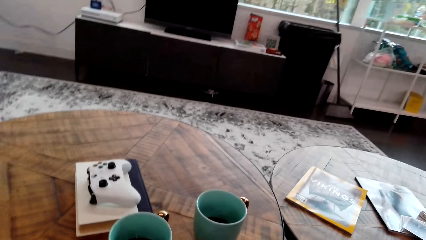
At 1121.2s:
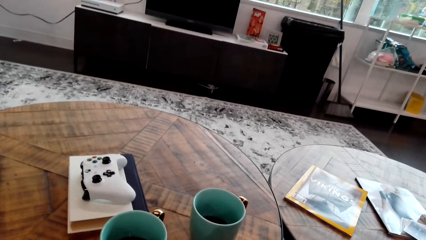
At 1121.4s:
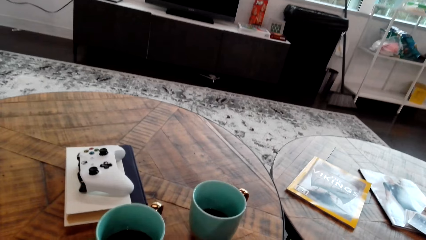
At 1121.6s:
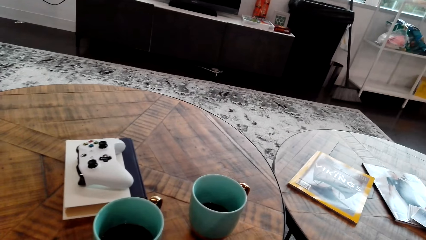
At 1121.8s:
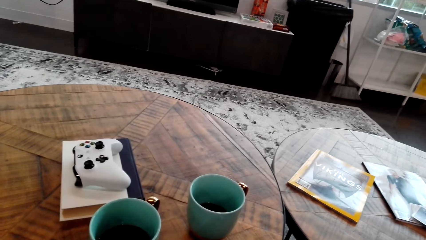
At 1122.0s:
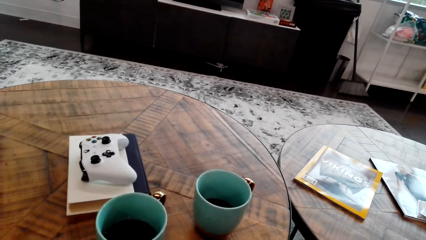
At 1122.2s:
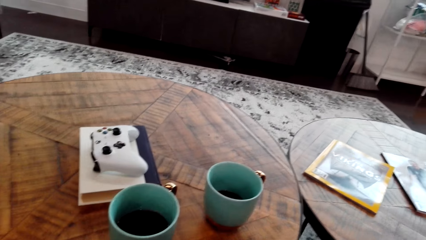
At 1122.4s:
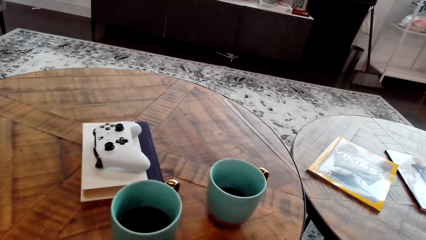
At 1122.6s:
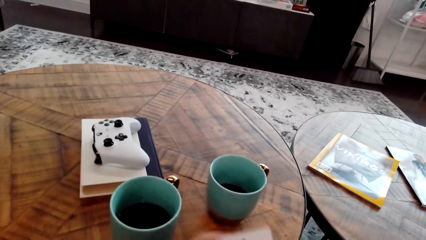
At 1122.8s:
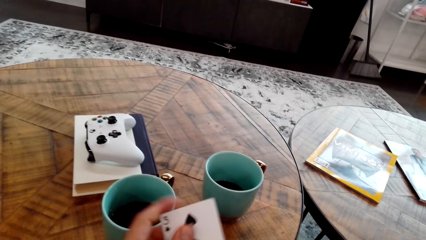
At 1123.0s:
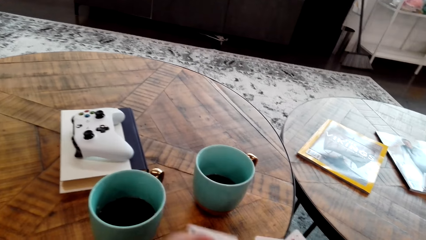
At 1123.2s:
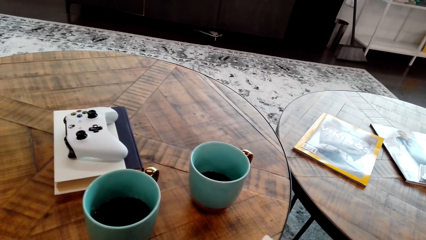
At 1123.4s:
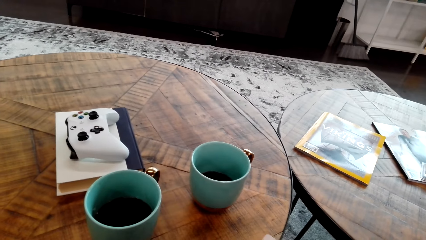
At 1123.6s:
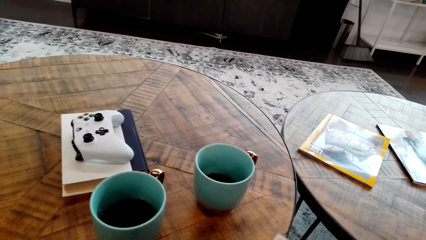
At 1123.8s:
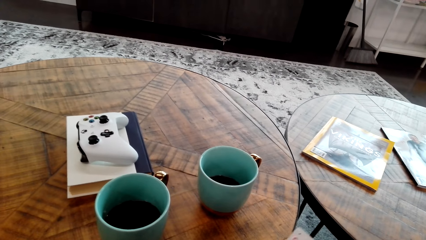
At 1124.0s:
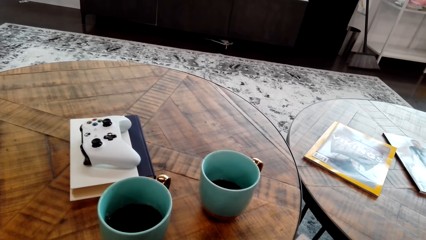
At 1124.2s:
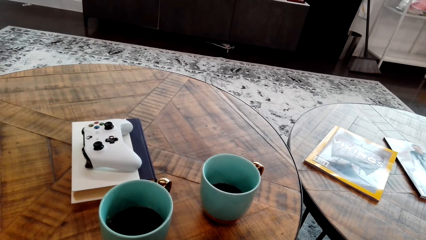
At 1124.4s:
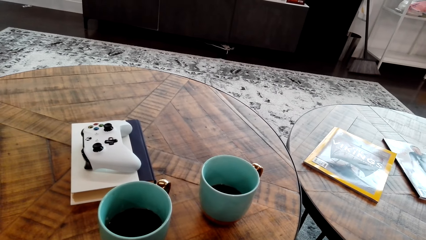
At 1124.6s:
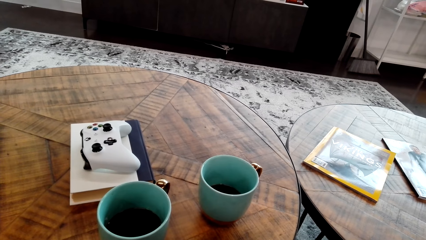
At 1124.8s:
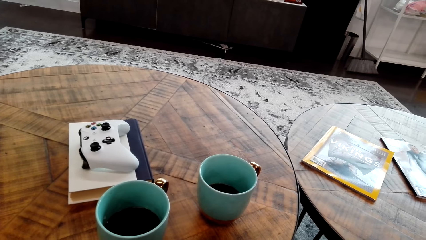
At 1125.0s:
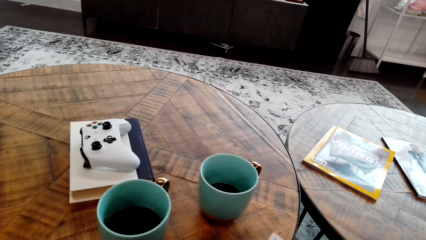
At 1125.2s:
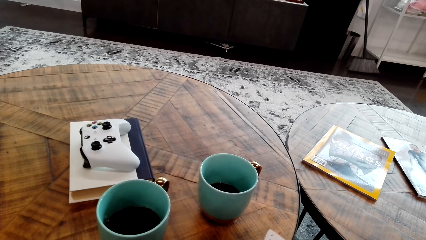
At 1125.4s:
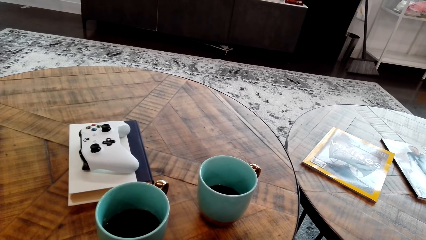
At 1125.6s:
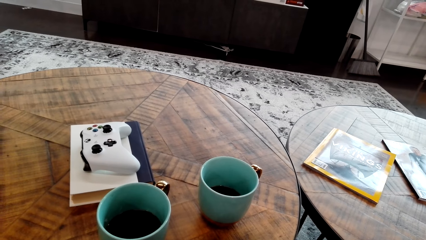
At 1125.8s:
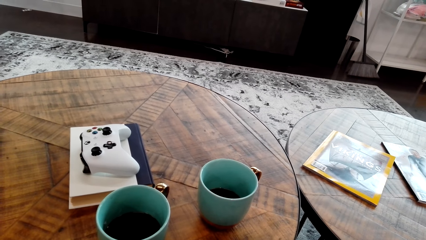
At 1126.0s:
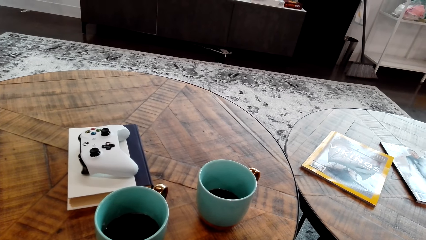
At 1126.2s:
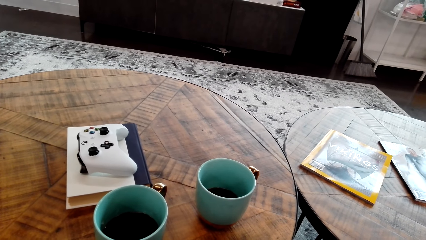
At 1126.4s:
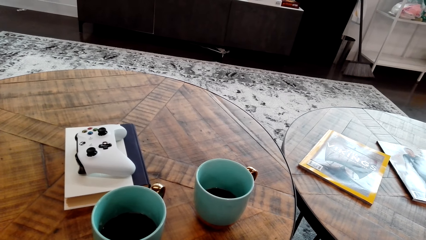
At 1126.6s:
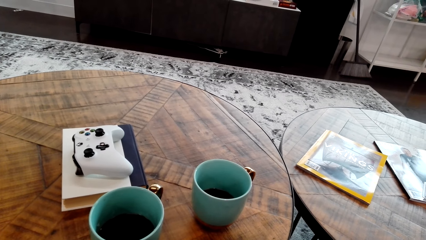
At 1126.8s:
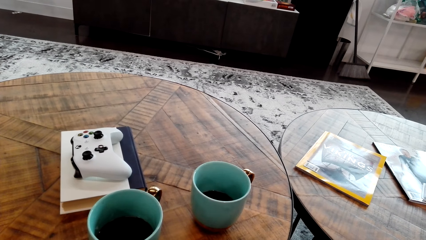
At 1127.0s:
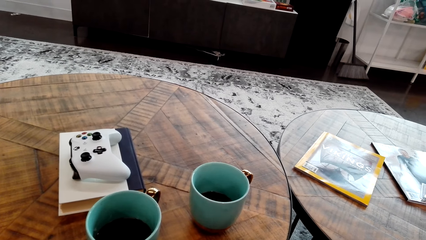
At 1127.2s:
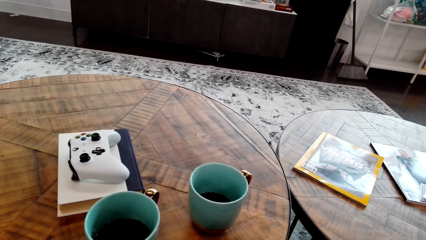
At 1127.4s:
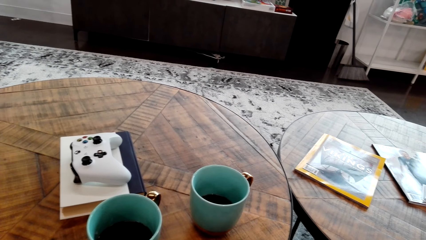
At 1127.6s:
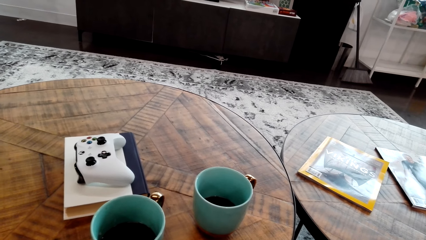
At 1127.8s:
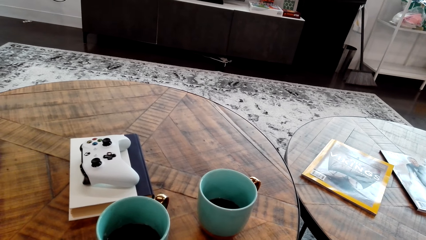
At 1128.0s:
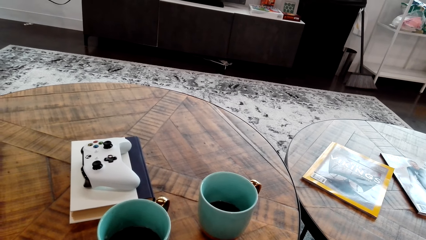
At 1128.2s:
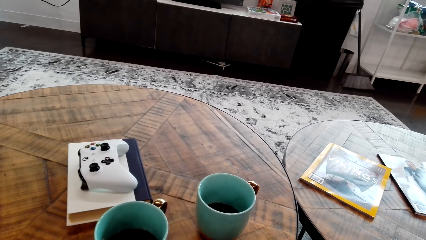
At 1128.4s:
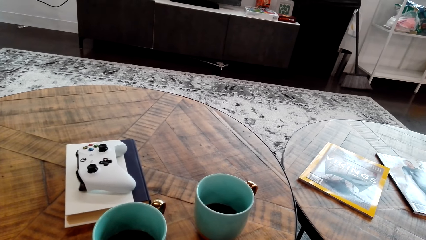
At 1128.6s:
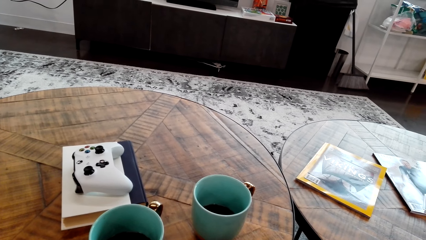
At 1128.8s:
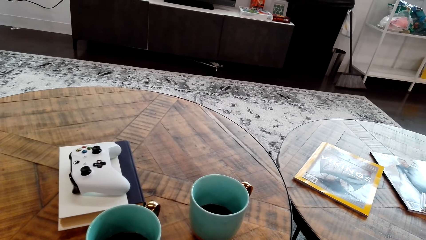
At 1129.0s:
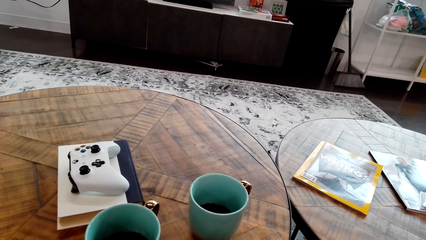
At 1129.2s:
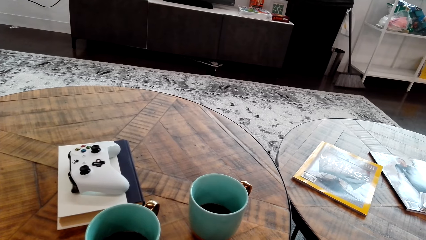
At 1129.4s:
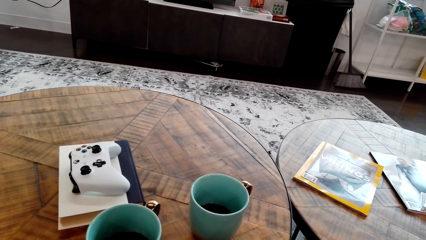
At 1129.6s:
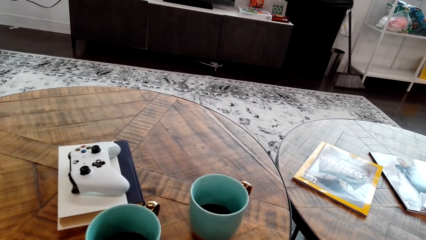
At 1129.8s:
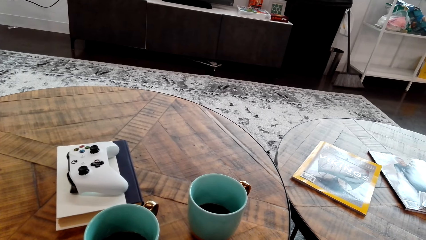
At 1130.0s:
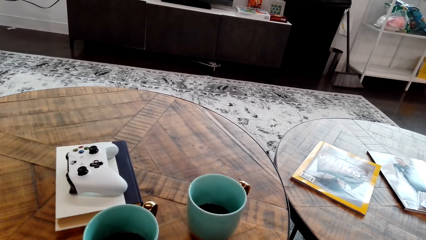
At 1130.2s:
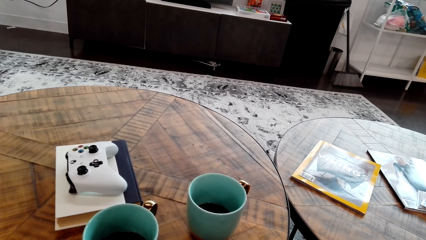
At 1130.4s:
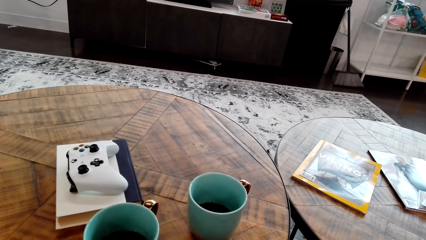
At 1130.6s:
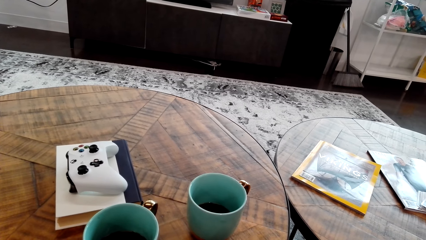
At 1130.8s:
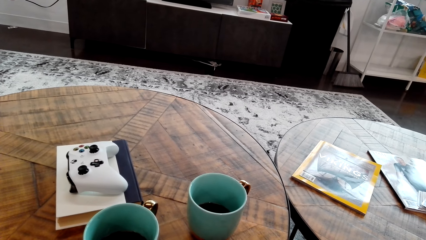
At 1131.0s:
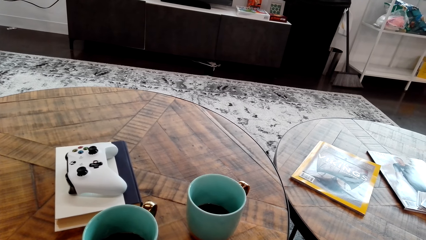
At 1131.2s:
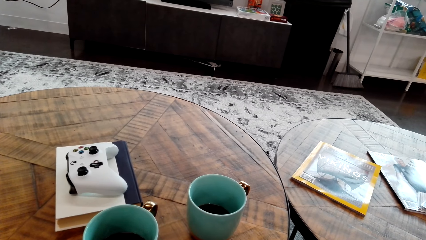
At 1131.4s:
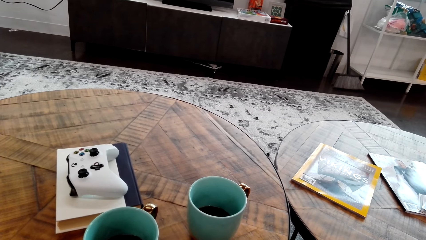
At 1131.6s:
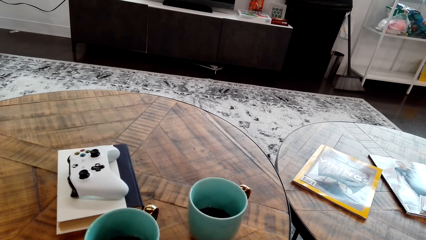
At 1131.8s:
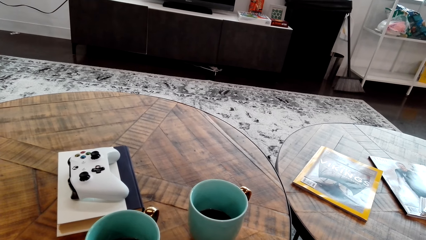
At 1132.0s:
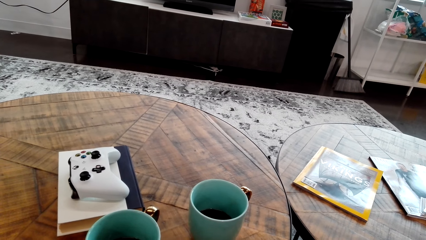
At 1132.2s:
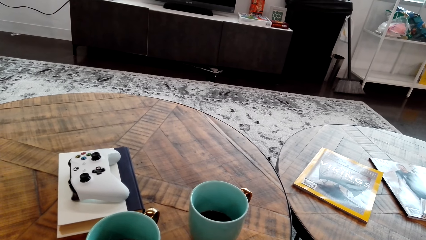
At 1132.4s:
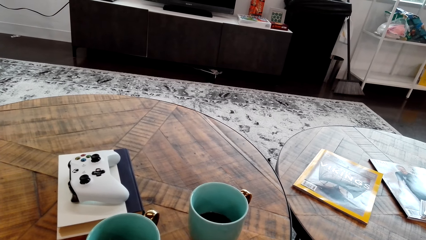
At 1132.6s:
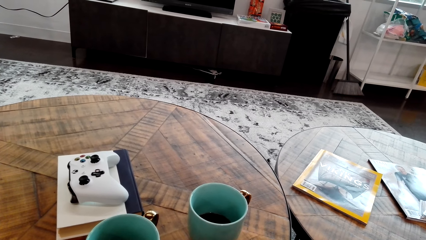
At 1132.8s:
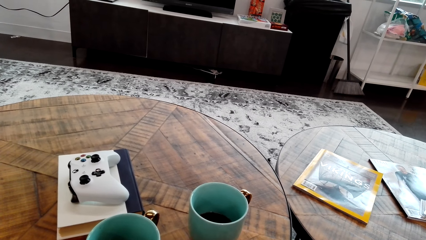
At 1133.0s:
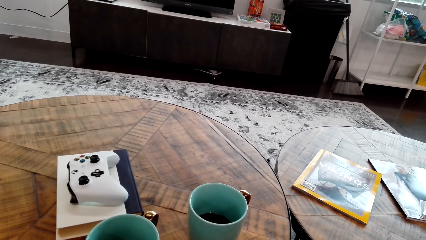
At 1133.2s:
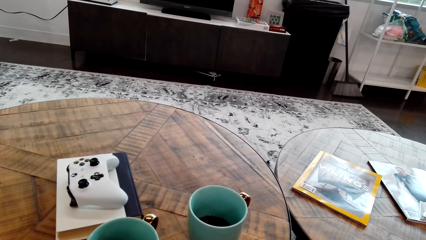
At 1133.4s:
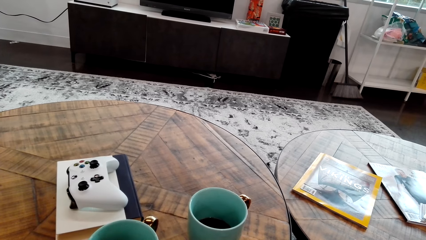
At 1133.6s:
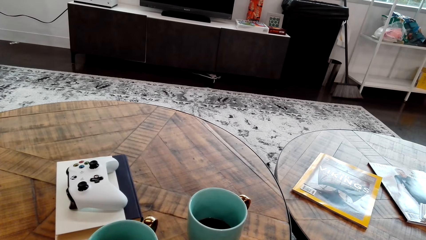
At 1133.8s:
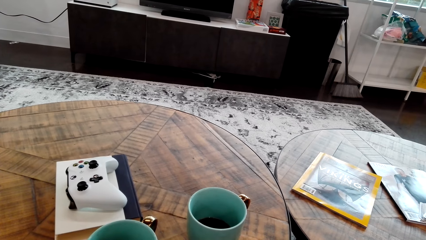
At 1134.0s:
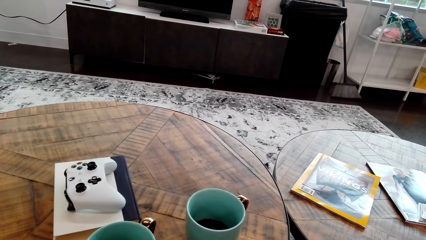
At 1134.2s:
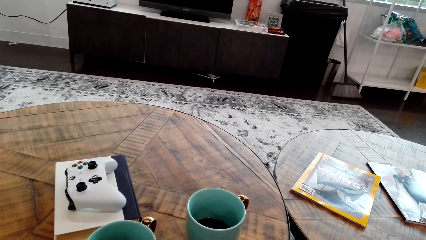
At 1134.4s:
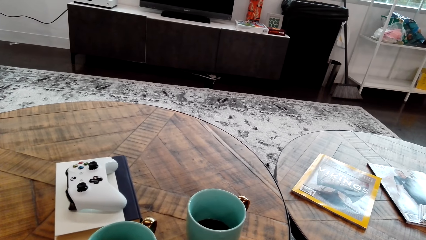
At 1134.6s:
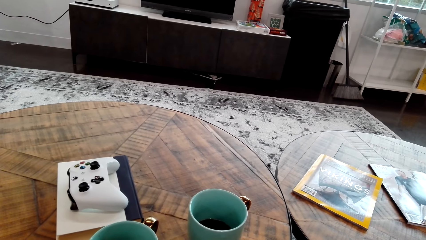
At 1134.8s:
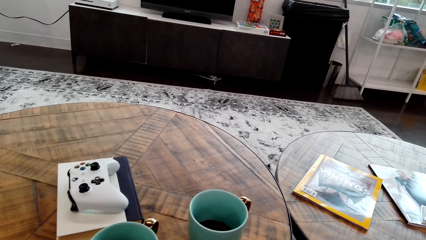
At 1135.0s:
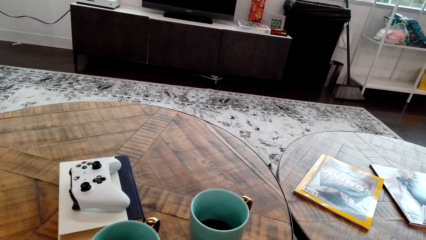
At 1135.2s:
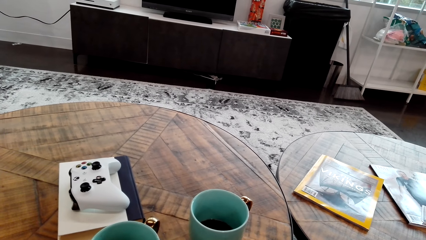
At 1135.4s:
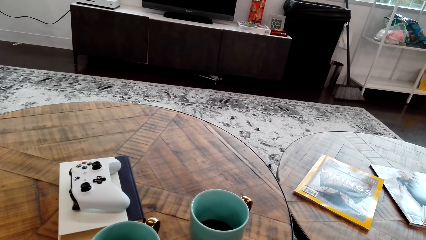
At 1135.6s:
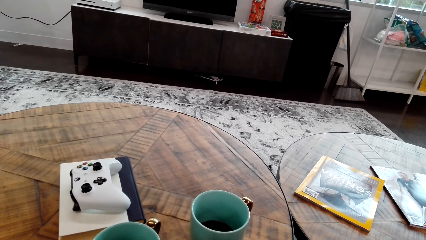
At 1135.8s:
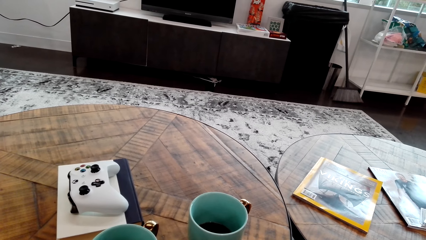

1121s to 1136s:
The camera wearer holds a card. They shuffle the cards.
